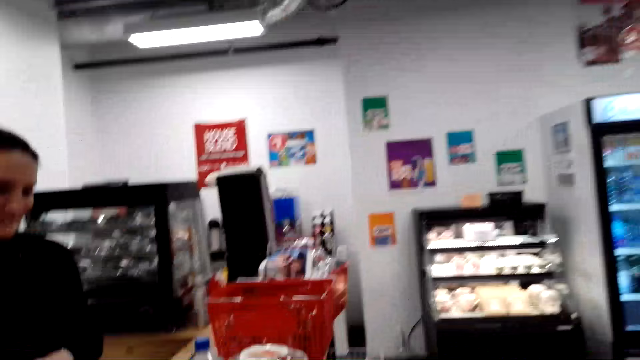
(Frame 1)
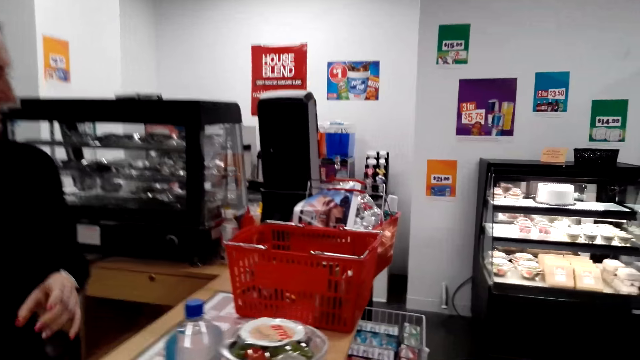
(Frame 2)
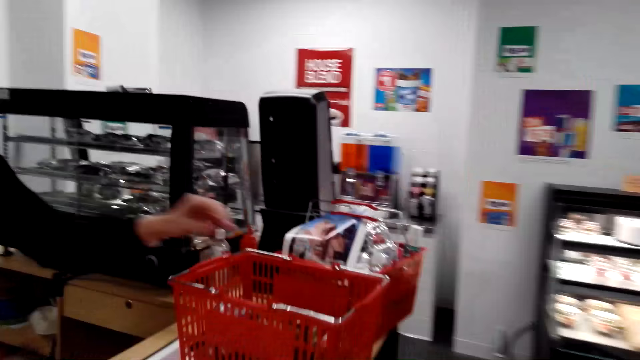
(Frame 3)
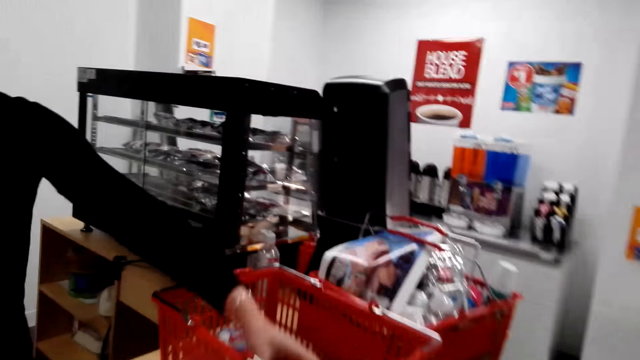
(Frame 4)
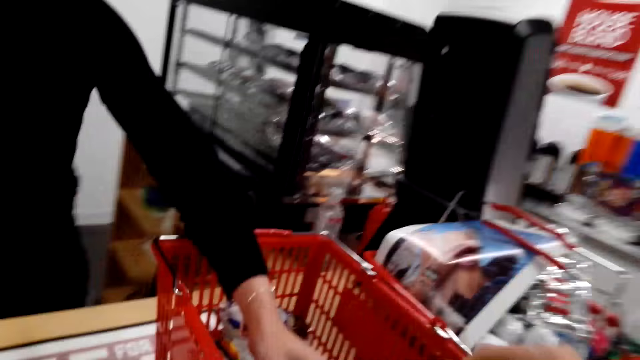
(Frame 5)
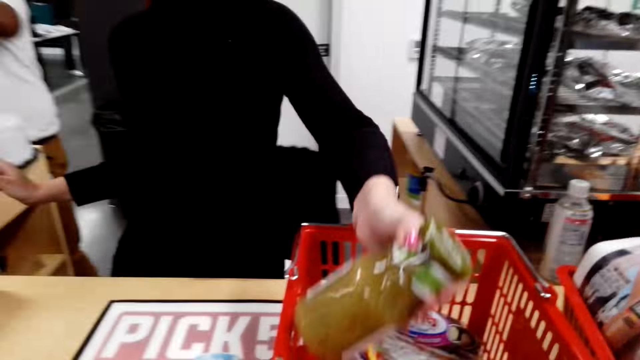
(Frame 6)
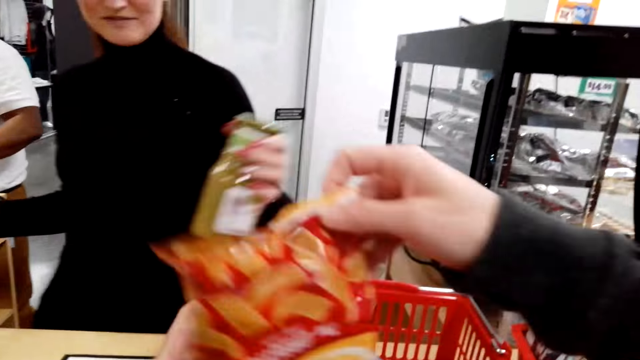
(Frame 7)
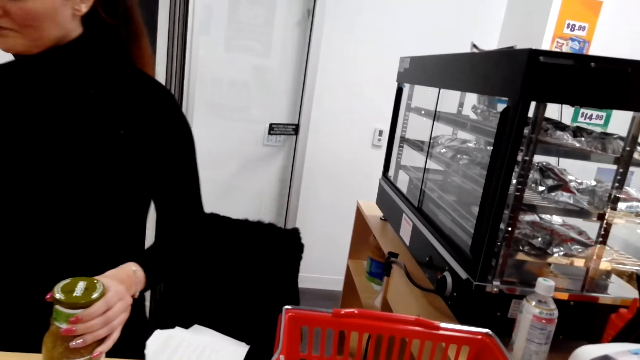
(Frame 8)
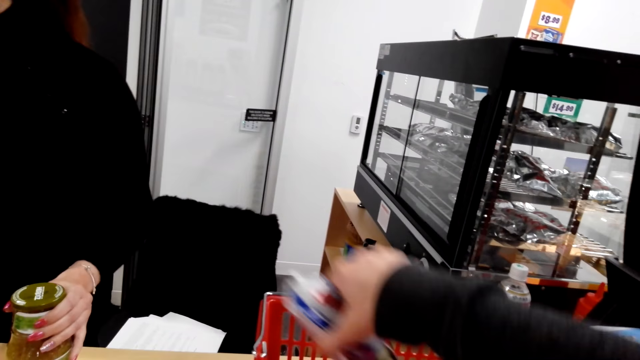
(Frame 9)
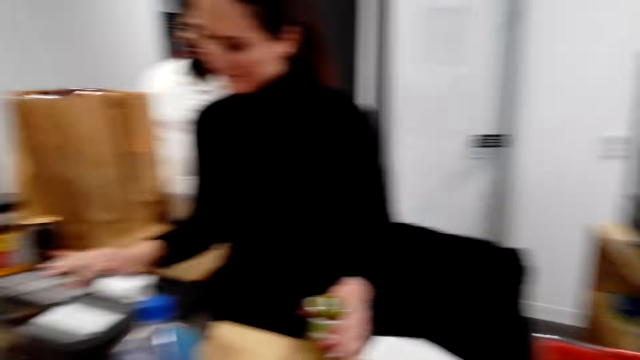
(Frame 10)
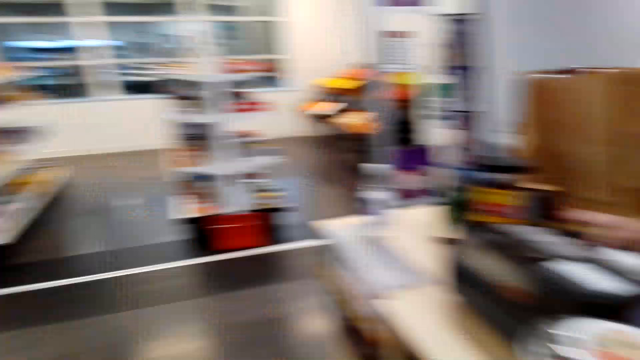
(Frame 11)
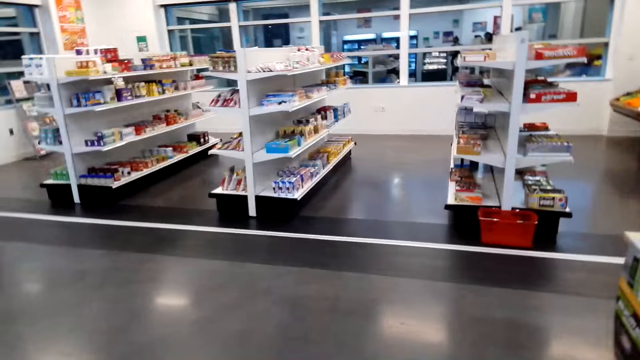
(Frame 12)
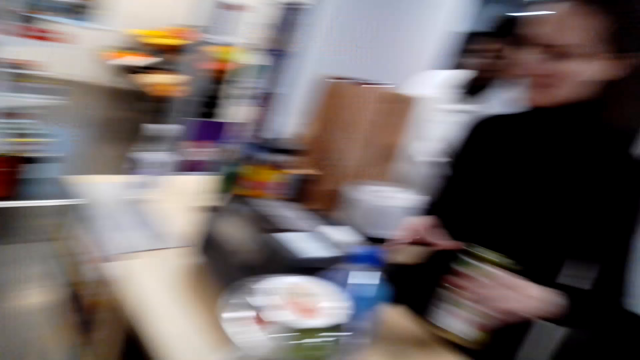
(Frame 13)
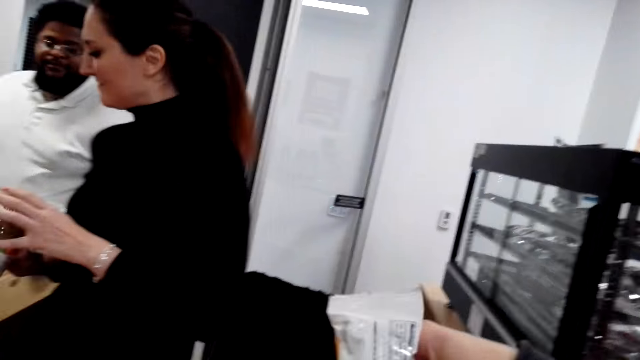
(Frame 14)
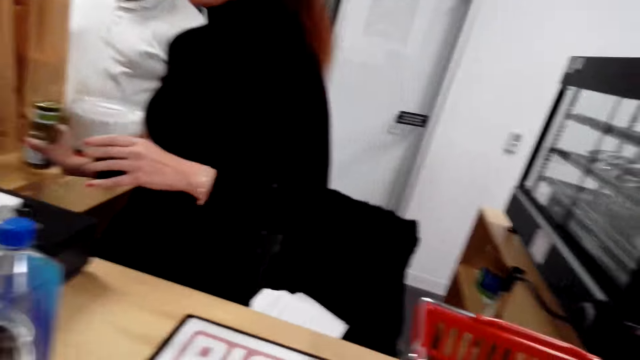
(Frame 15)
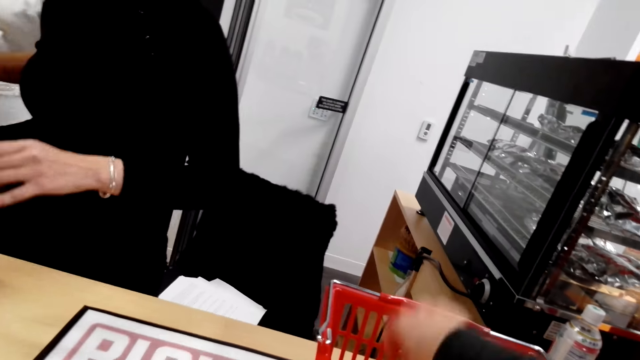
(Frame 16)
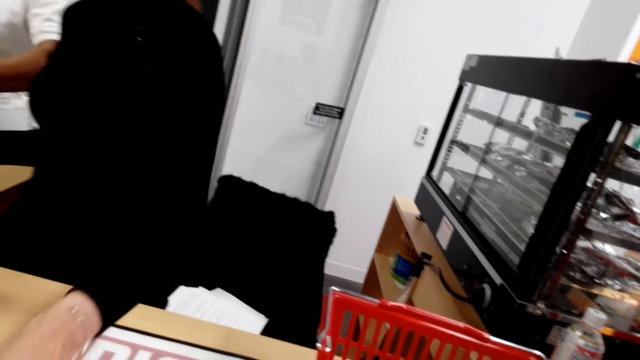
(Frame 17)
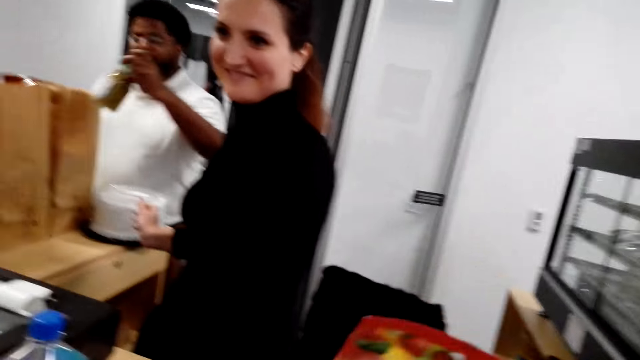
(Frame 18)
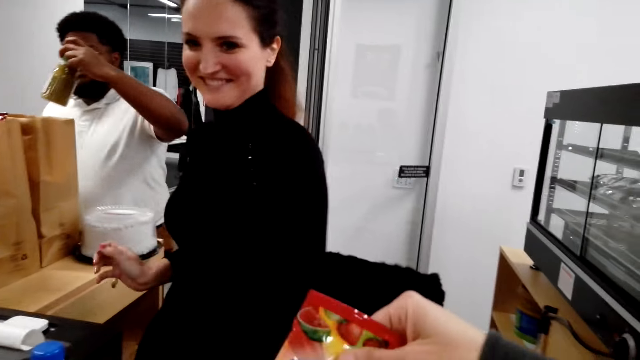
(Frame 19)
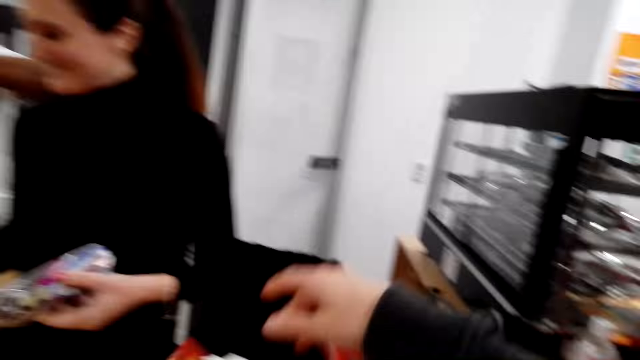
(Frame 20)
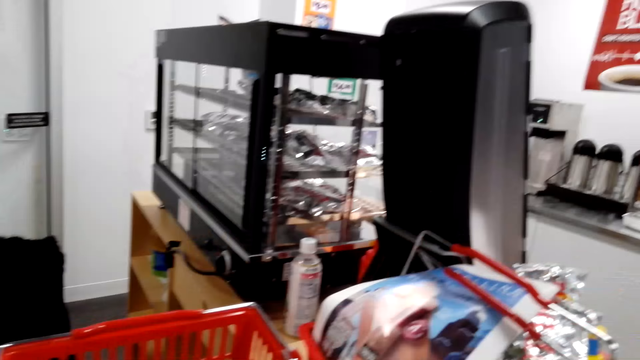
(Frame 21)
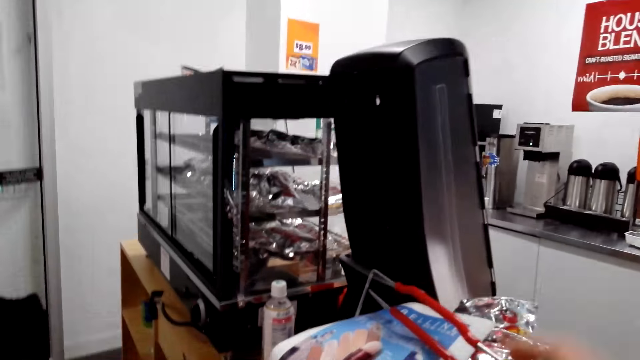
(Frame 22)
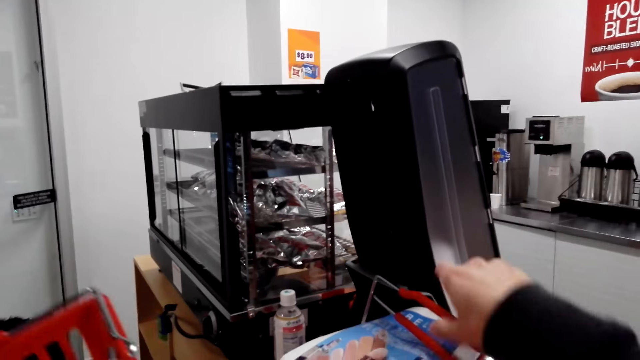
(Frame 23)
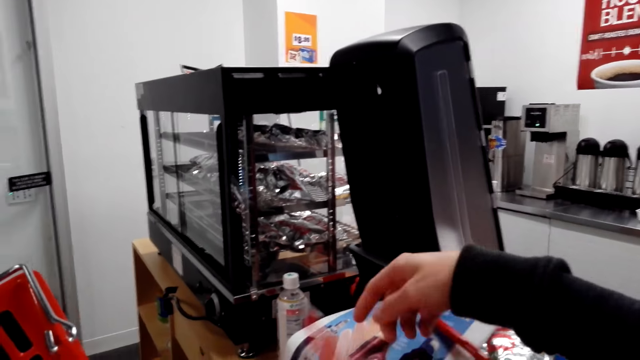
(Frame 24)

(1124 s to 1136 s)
A person takes juice off the basket. The camera wearer takes an item. They look around and collect items.

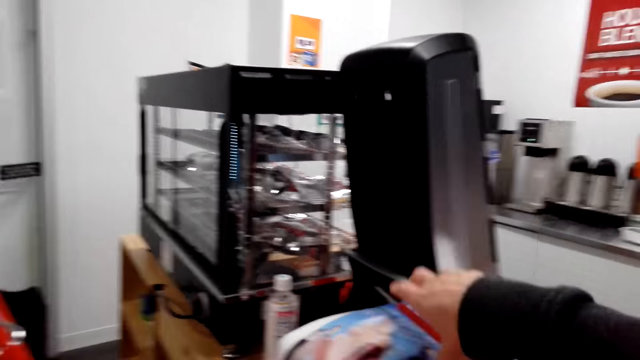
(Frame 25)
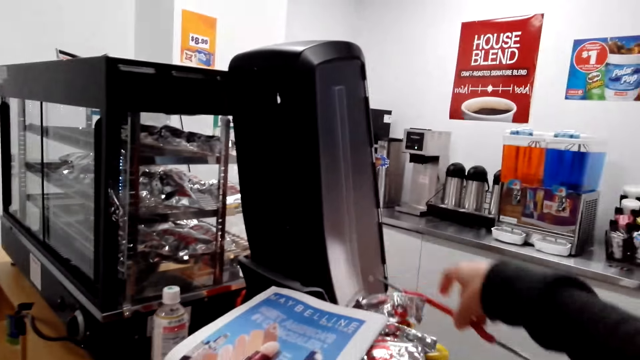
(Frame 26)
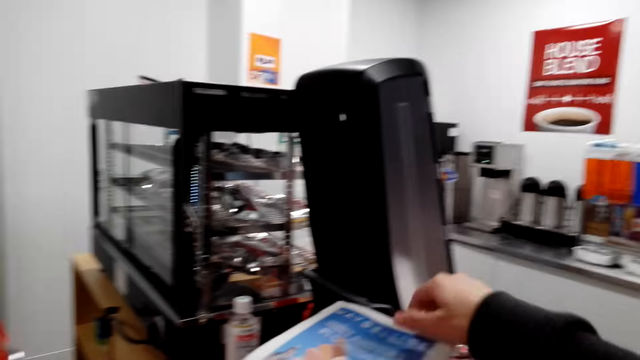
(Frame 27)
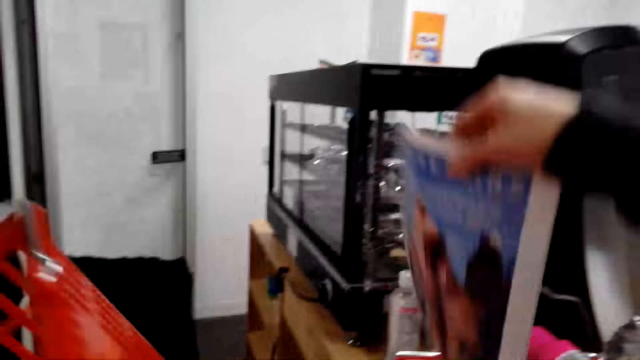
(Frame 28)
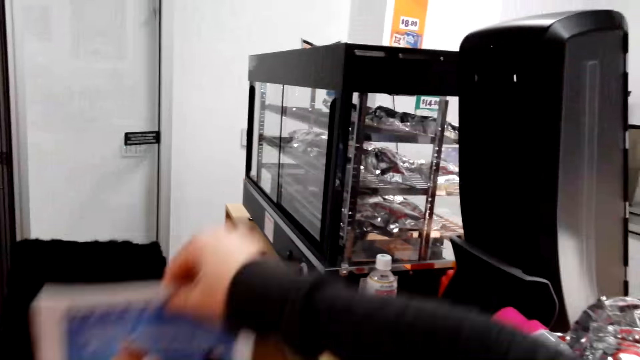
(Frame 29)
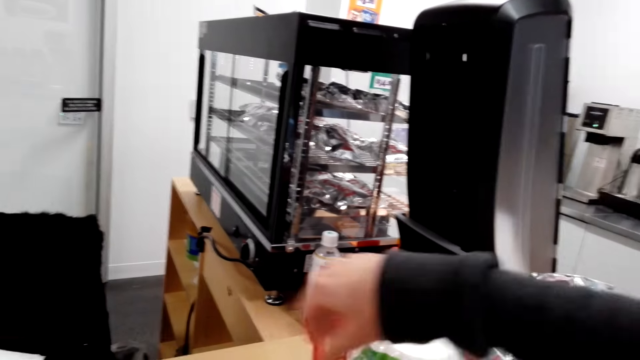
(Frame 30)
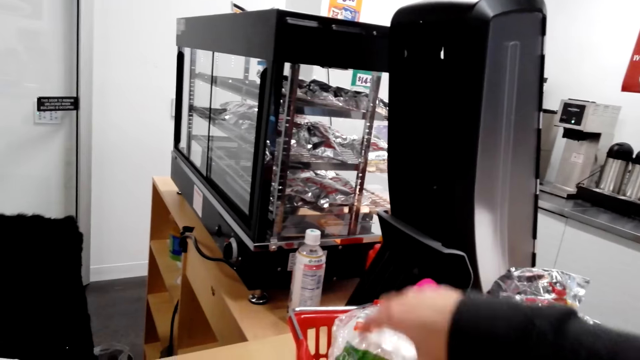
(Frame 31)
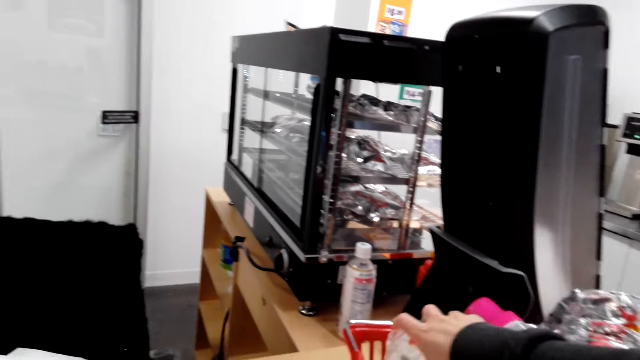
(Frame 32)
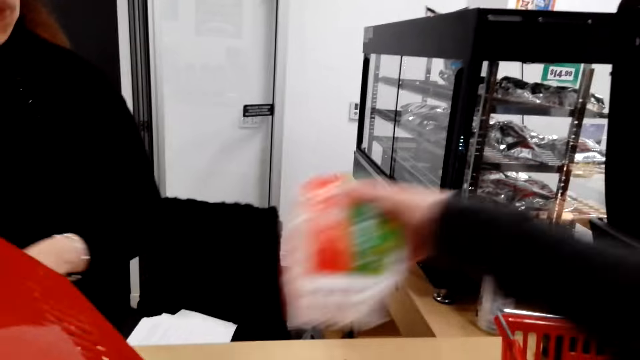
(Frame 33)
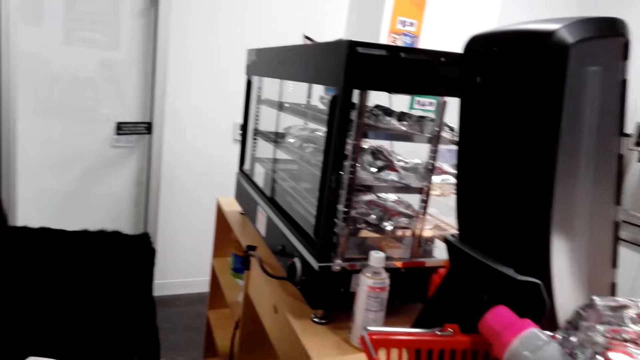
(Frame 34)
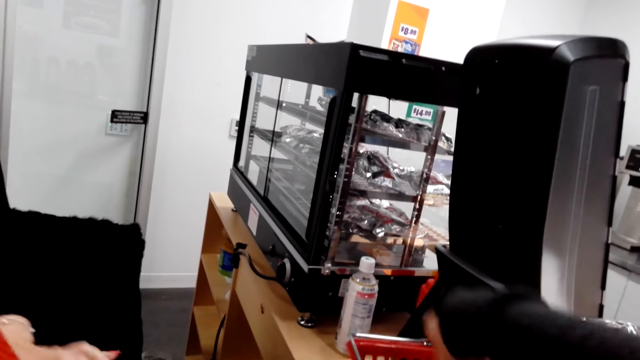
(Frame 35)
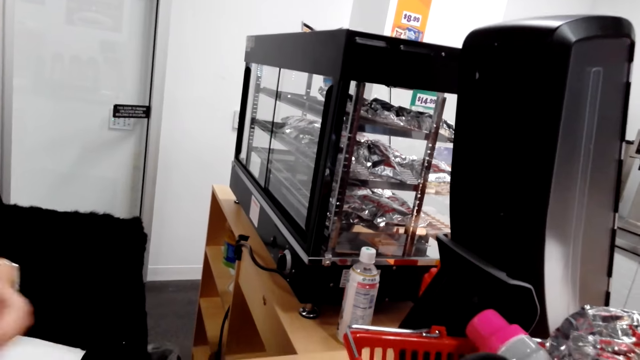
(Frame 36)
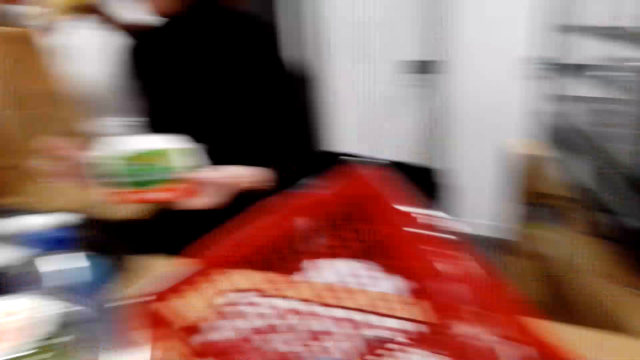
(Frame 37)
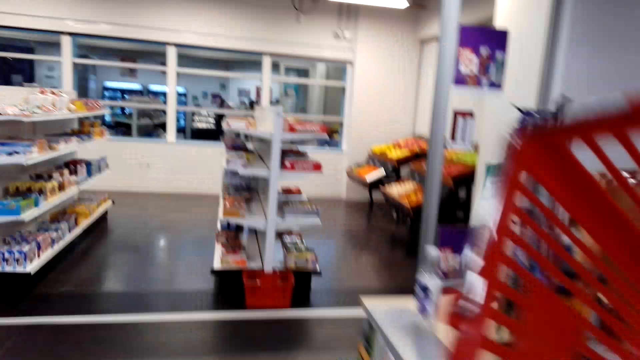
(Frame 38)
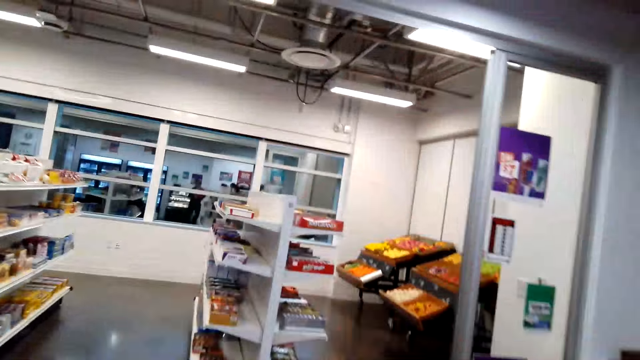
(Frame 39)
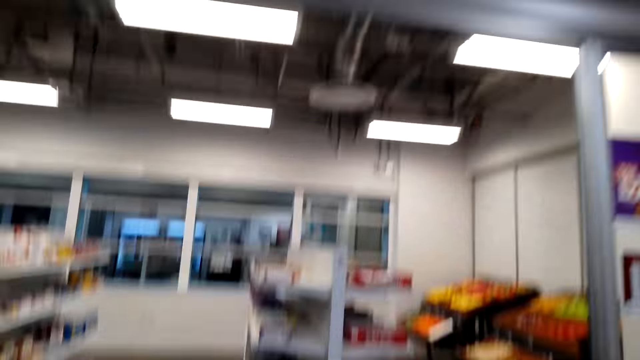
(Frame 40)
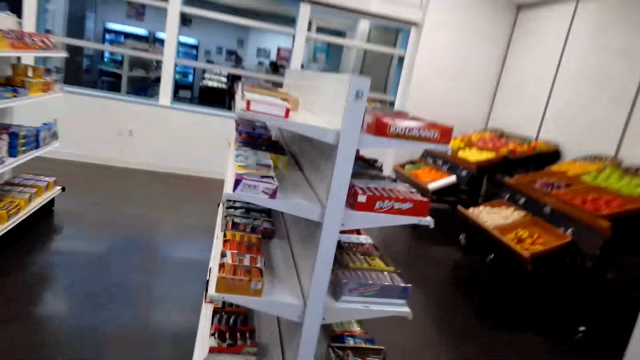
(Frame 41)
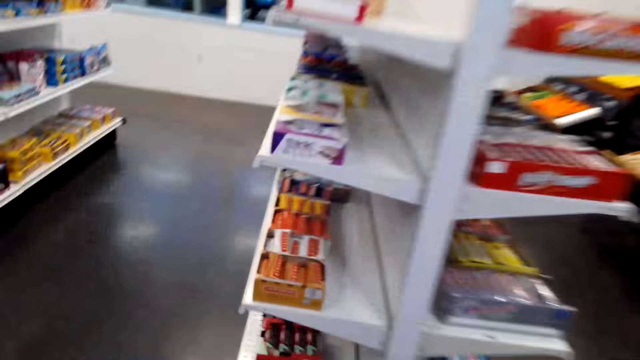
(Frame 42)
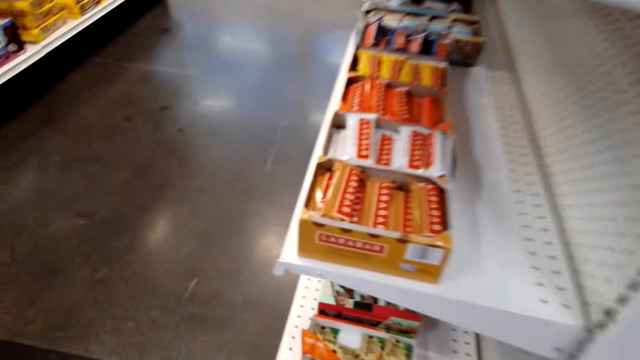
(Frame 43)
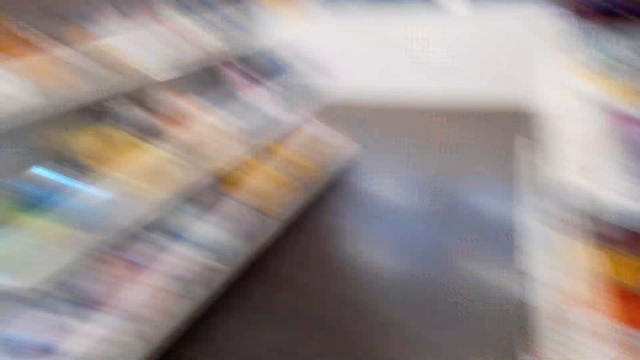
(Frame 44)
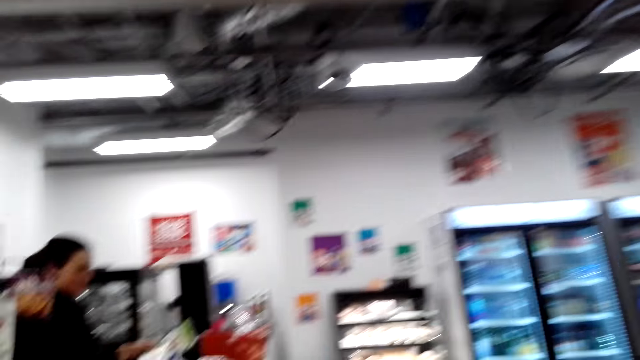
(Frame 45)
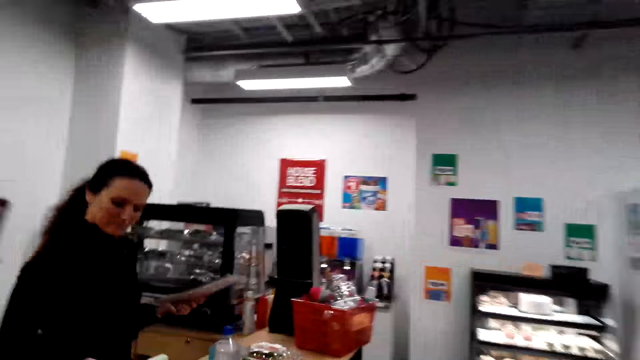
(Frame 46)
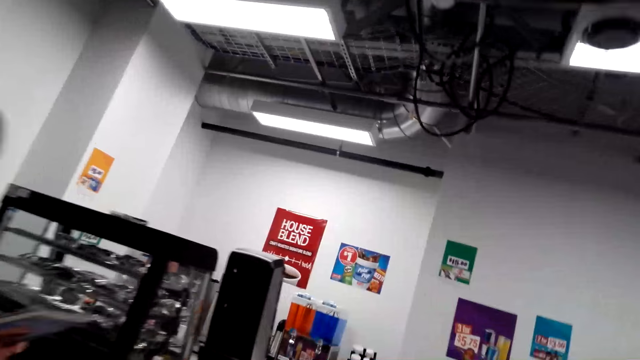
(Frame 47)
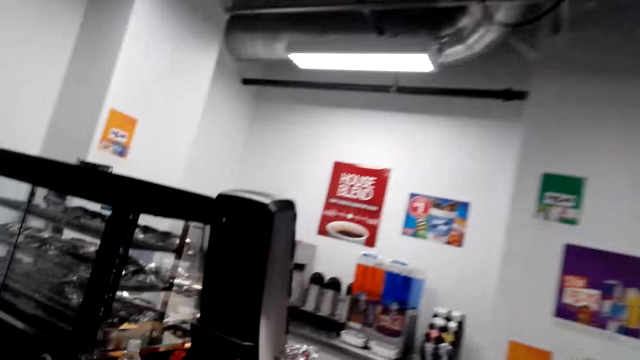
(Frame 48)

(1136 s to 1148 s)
The camera wearer lifts a magazine. They unpack items from a basket and move around.
